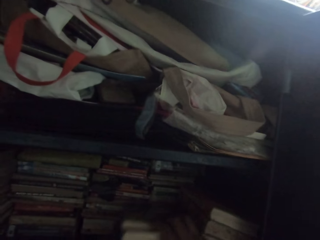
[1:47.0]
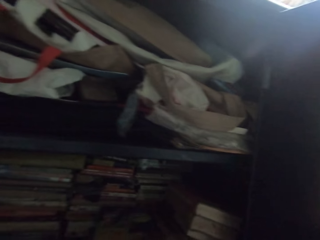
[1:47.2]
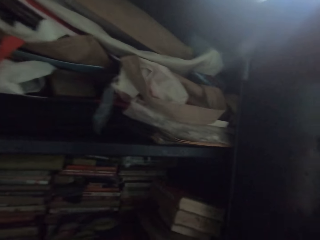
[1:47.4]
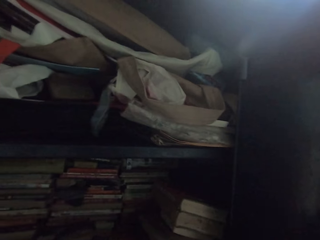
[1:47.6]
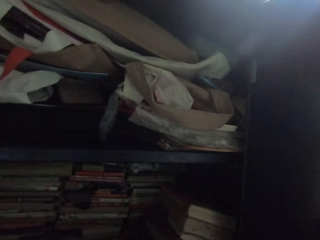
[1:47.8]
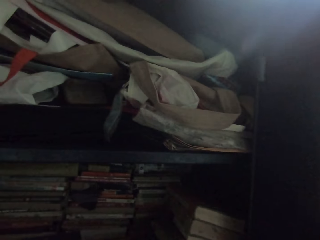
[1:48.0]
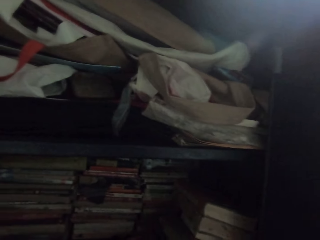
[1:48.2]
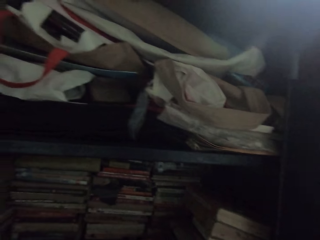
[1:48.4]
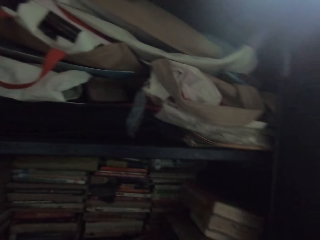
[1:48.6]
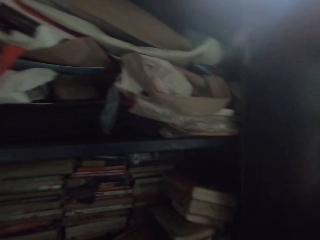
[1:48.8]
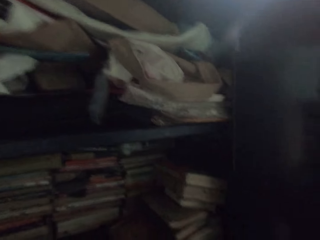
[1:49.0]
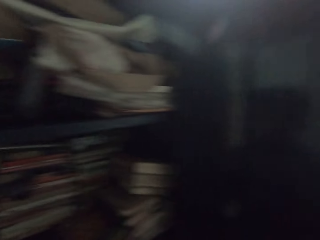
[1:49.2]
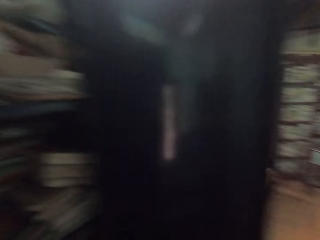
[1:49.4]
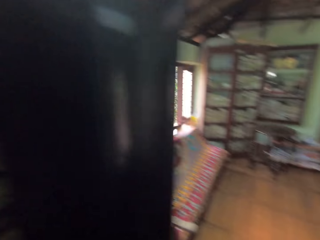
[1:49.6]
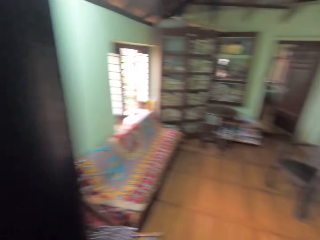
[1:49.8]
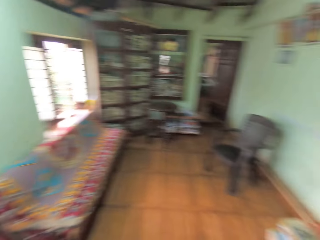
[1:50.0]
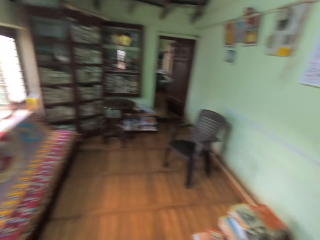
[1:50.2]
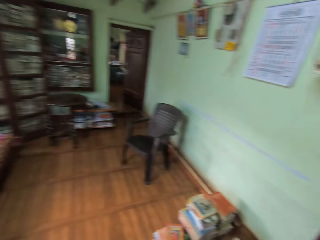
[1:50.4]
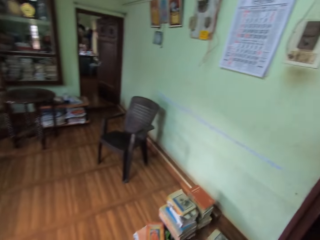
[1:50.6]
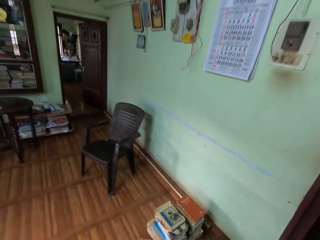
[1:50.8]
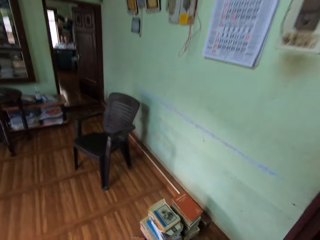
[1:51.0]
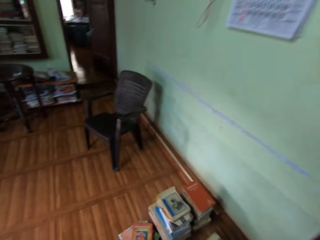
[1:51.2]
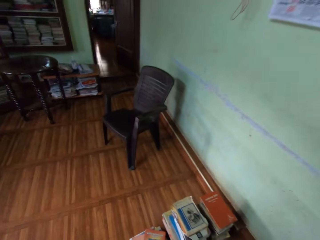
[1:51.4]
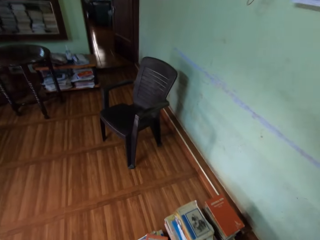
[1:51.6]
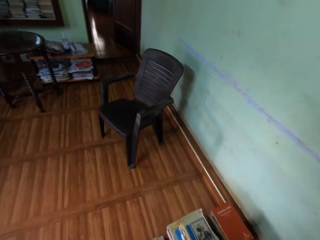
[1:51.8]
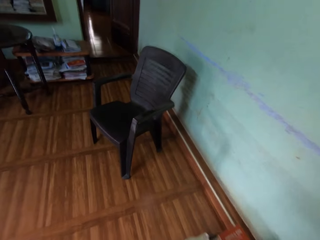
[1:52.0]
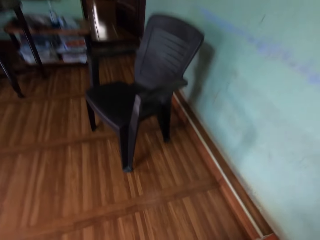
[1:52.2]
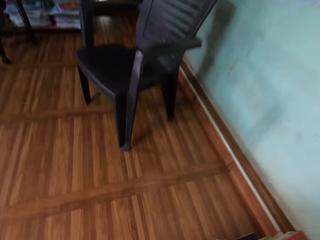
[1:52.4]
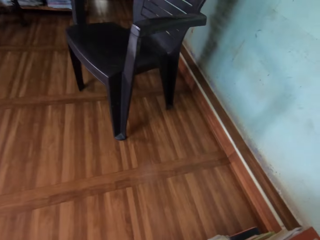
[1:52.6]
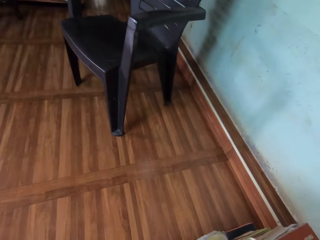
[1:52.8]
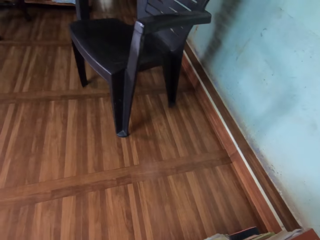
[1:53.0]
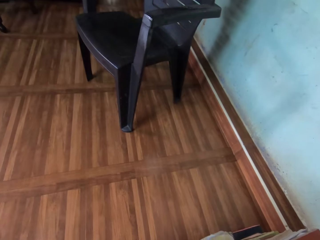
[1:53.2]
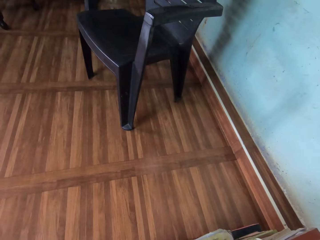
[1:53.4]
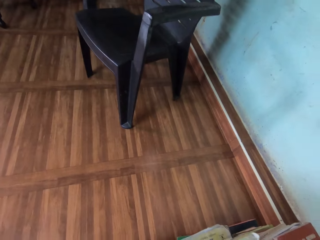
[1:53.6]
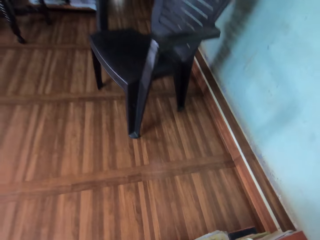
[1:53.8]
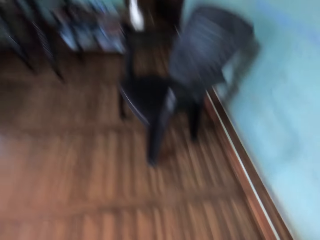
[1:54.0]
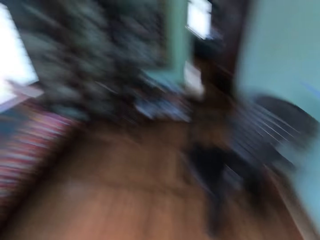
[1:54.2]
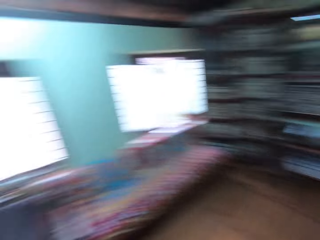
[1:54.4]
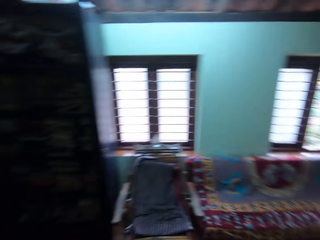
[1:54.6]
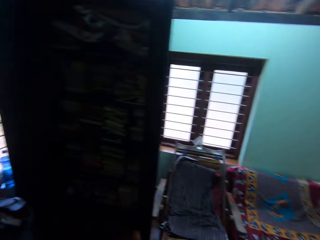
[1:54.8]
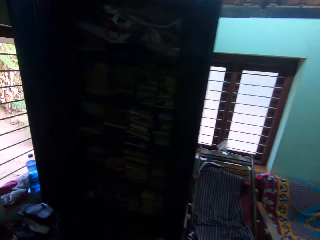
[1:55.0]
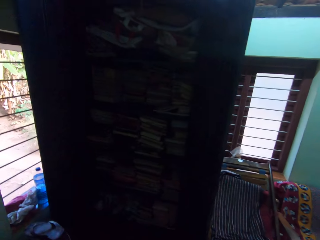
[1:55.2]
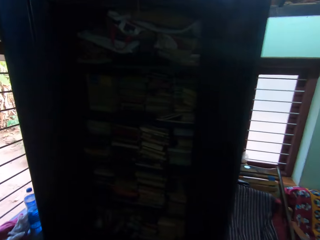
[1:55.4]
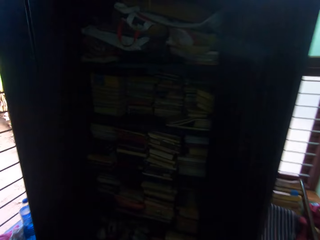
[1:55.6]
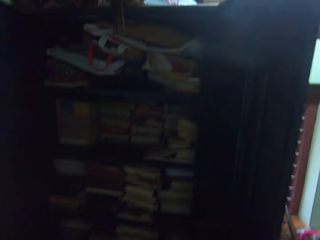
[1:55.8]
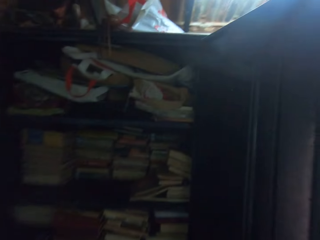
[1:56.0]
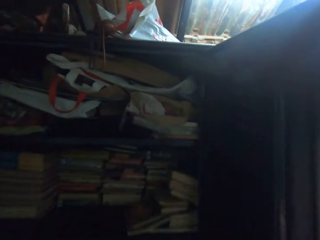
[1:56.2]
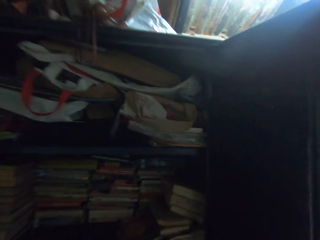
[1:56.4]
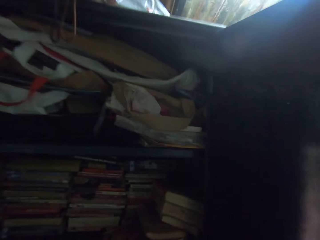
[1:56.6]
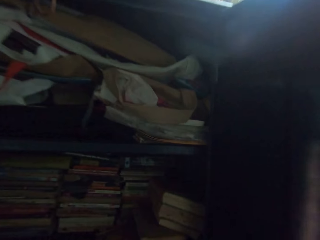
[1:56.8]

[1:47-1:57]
The camera wearer pulls out books from the middle compartment of the shelf with his hands. He lifts the books. He walks away from the shelf. He walks towards the shelf.

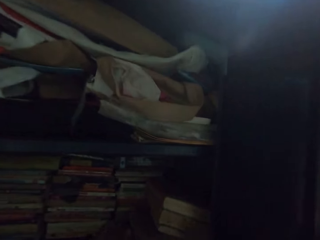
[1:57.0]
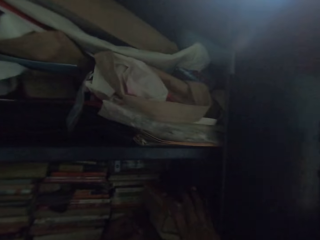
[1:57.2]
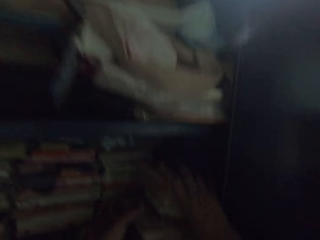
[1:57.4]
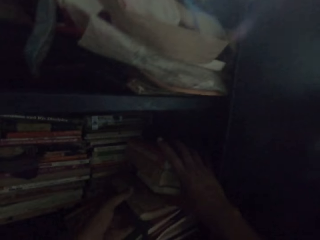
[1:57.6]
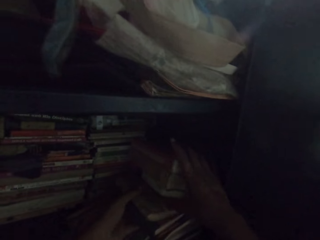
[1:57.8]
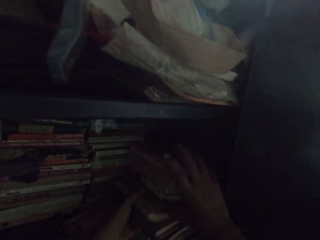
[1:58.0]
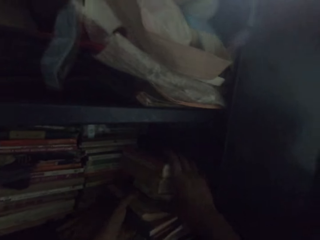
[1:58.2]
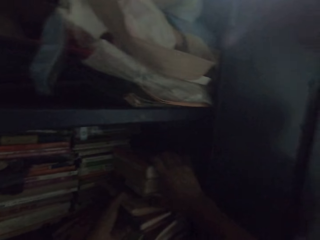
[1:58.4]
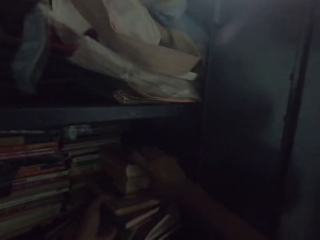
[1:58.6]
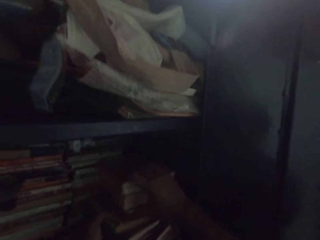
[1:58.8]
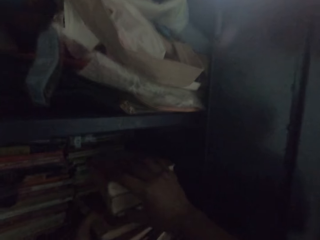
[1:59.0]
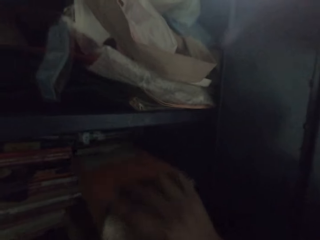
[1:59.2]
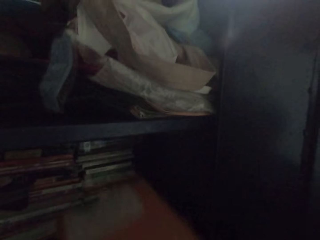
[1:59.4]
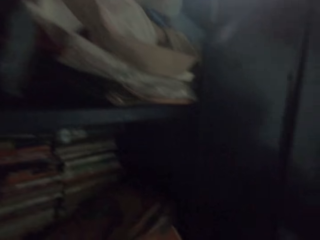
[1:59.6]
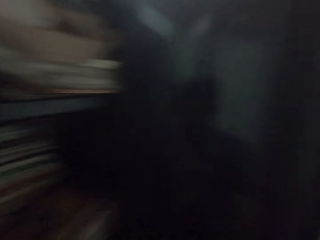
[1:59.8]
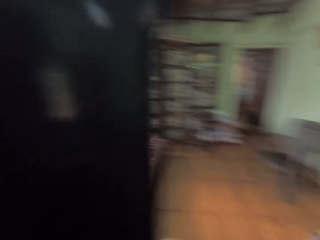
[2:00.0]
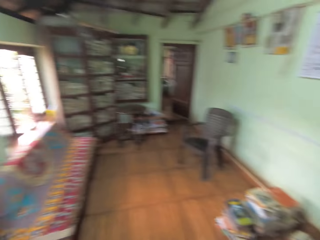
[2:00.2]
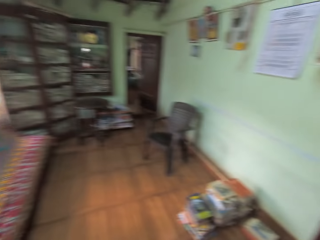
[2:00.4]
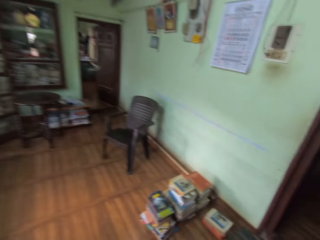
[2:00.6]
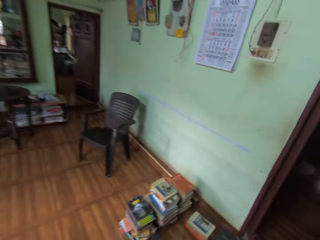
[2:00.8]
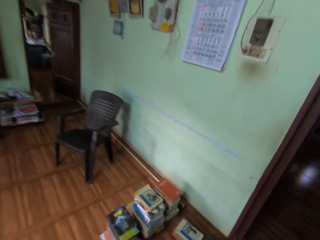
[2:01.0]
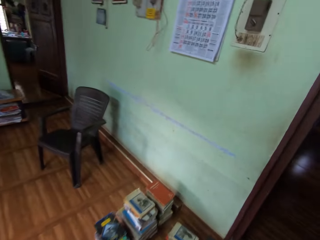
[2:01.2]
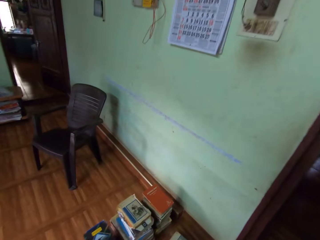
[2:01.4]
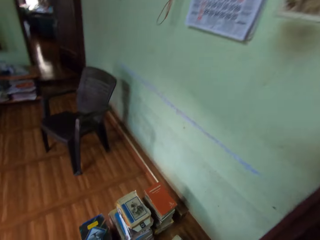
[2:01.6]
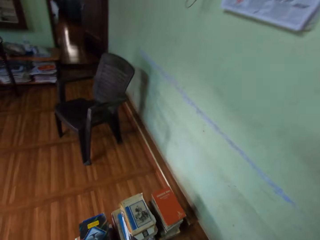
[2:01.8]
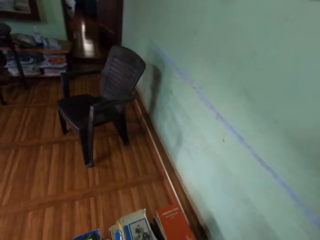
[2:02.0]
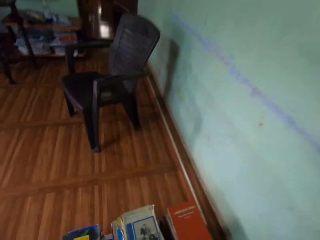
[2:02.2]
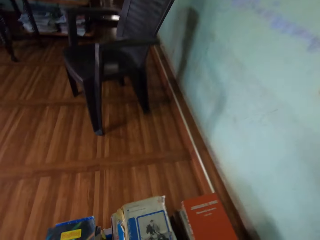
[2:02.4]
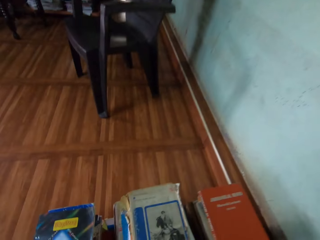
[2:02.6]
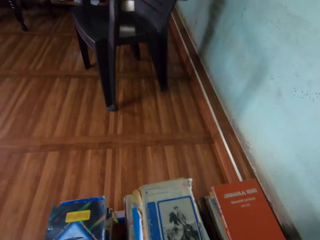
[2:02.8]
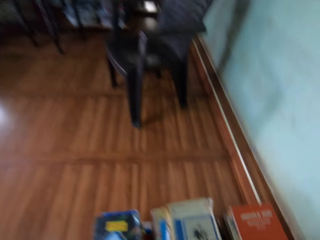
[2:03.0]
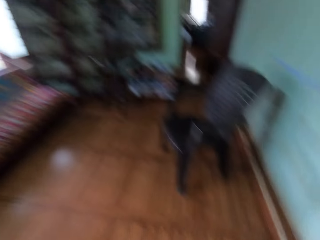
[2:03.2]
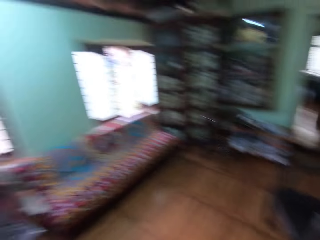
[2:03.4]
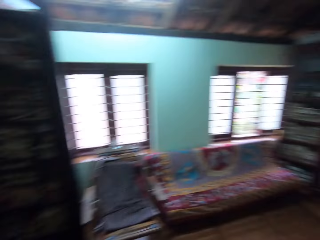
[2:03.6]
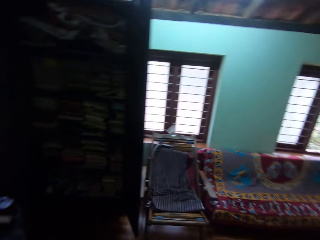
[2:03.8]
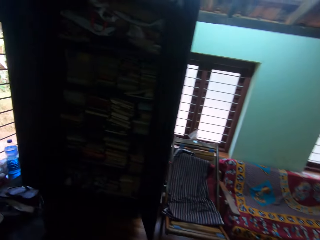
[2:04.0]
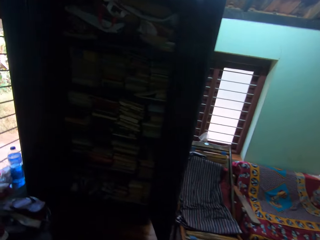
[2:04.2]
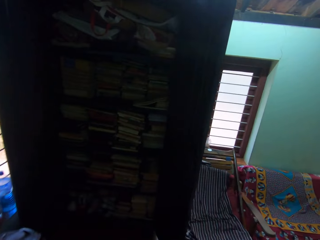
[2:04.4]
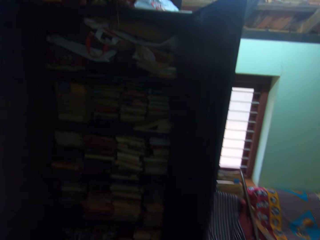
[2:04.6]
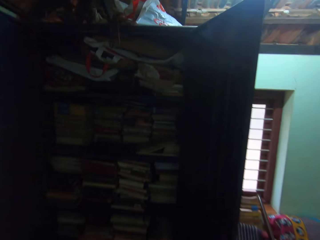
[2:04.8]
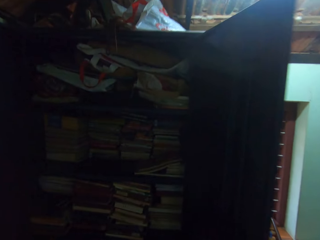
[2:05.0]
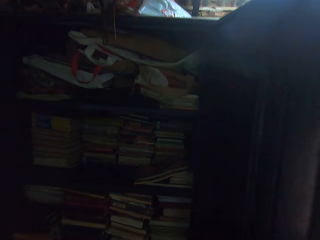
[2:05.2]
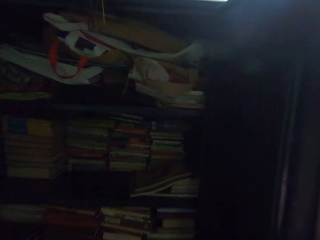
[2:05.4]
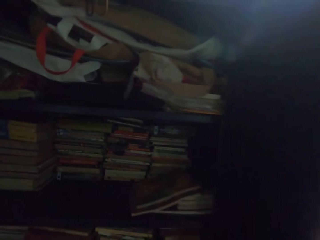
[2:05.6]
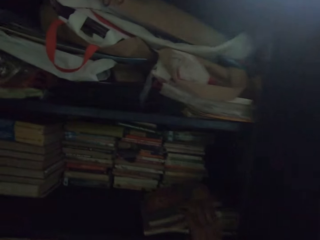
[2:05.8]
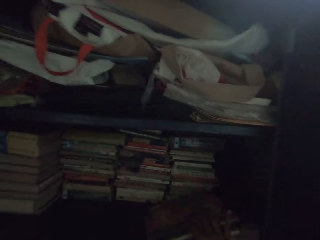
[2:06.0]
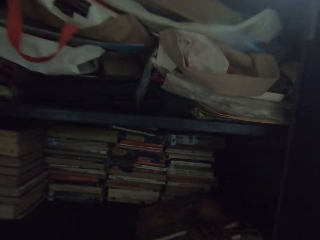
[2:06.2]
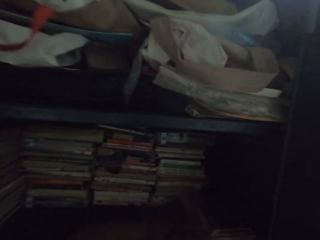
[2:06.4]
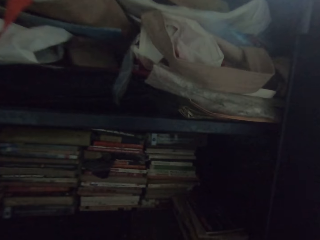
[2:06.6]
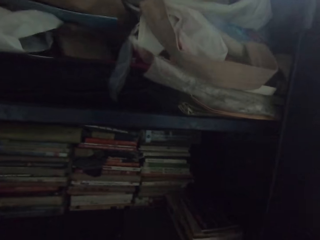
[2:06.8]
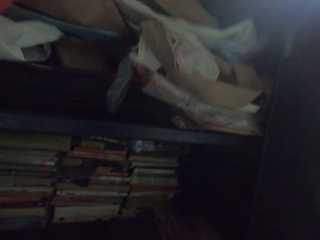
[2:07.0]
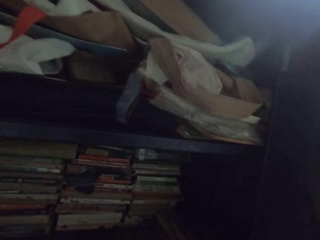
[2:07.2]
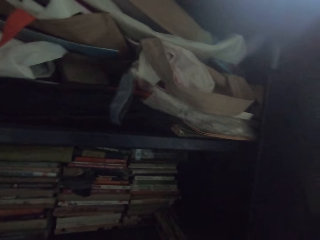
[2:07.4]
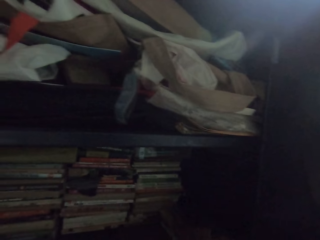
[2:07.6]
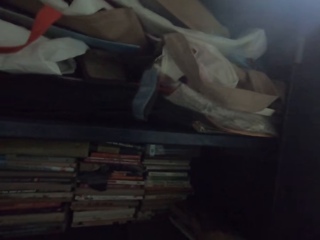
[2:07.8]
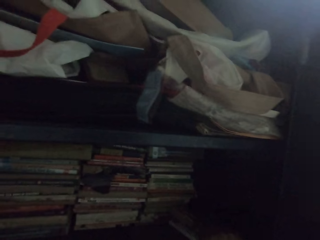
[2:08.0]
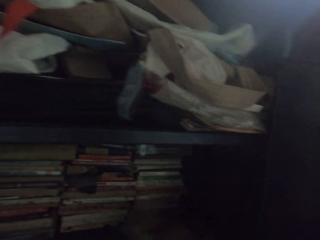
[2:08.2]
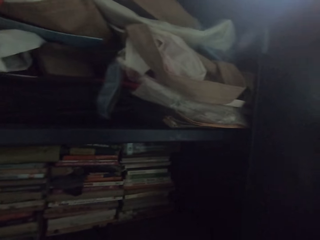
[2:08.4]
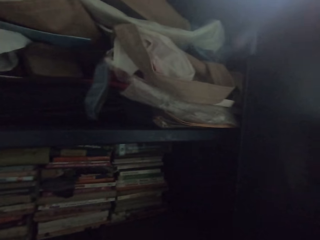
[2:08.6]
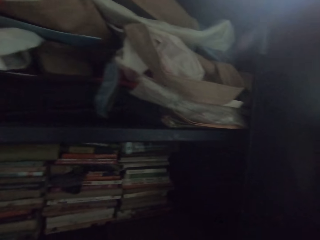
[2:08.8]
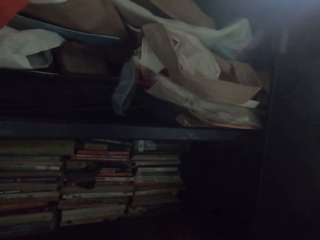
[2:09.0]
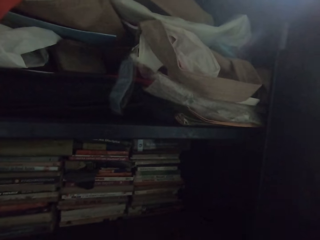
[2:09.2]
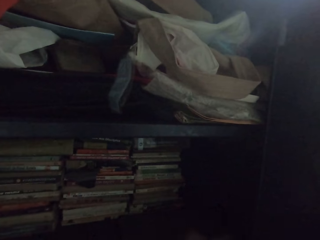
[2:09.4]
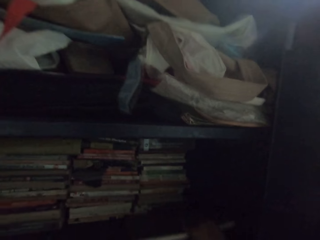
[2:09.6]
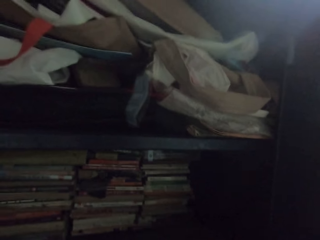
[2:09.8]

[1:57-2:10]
The camera wearer pulls out books from the middle compartment of the shelf with his hands. He holds the books and lifts the books. He walks away from the shelf. He walks towards the shelf. He pulls out books from the middle compartment of the shelf with his right hand. He looks at the books.
